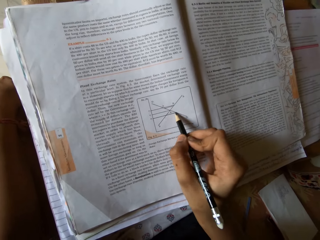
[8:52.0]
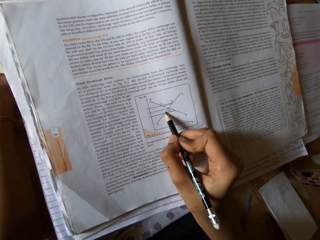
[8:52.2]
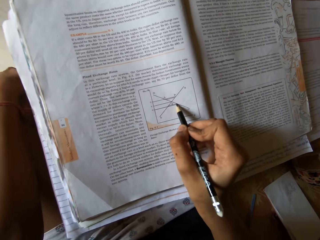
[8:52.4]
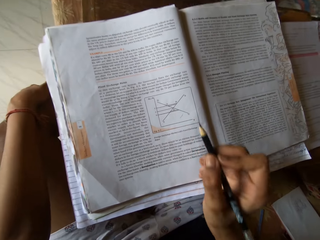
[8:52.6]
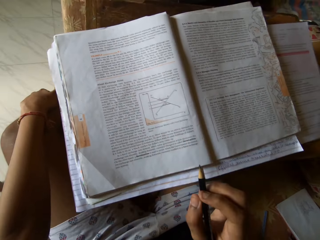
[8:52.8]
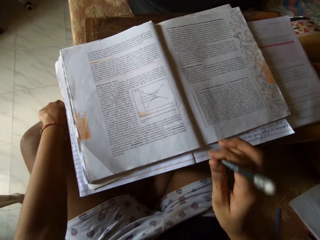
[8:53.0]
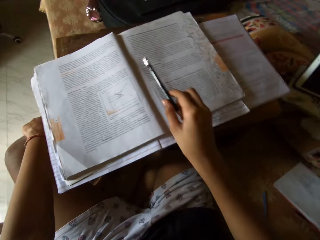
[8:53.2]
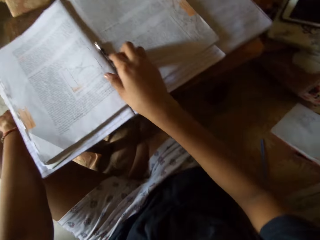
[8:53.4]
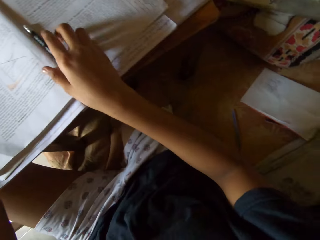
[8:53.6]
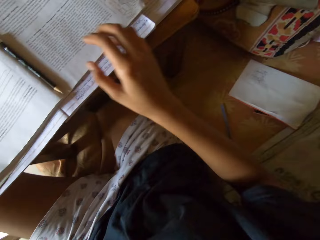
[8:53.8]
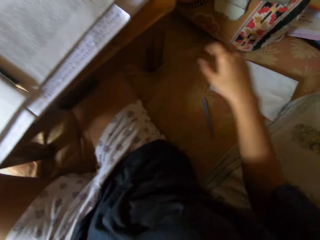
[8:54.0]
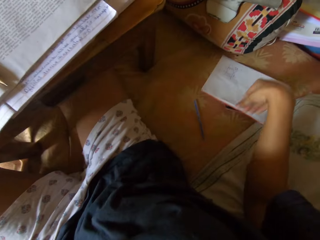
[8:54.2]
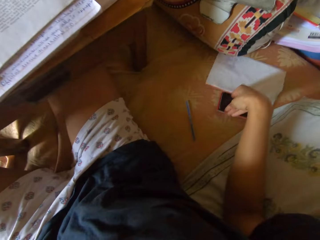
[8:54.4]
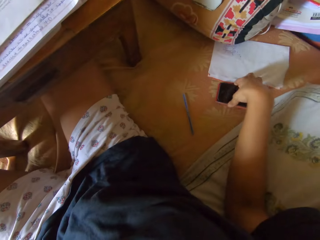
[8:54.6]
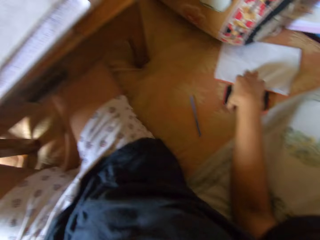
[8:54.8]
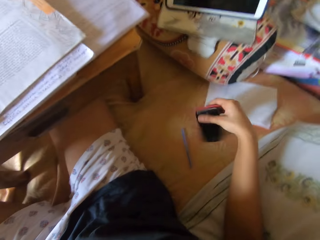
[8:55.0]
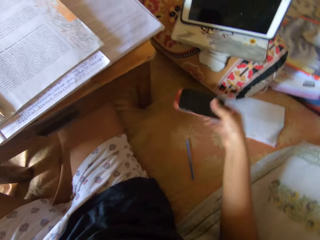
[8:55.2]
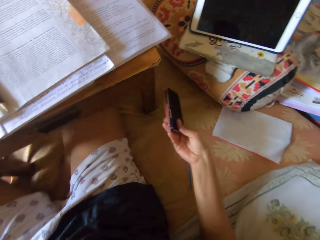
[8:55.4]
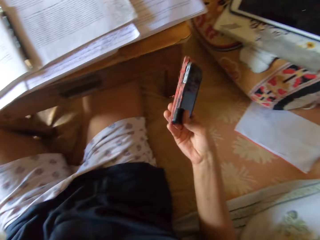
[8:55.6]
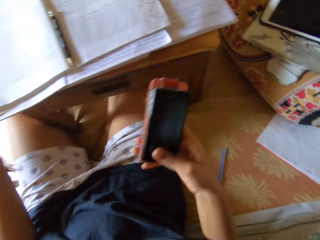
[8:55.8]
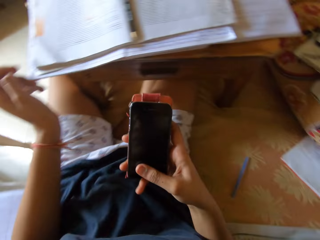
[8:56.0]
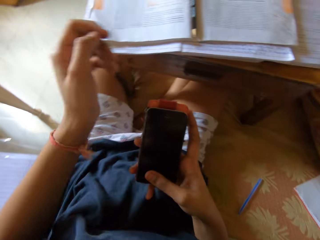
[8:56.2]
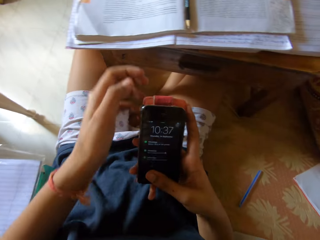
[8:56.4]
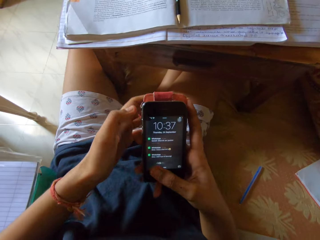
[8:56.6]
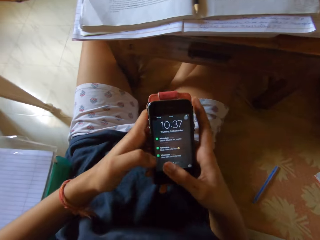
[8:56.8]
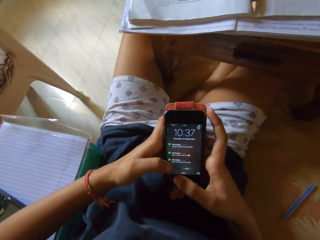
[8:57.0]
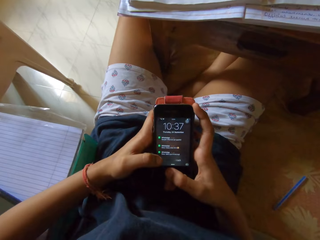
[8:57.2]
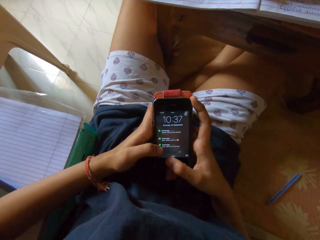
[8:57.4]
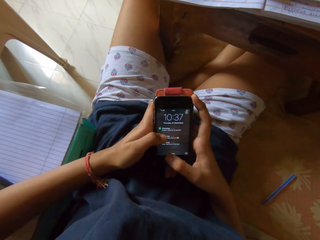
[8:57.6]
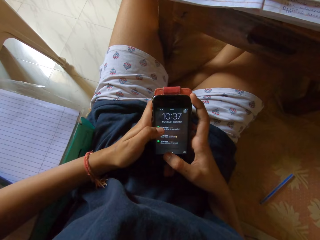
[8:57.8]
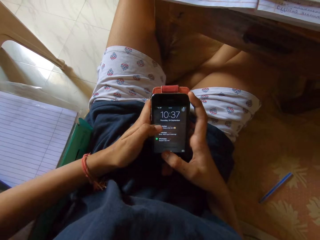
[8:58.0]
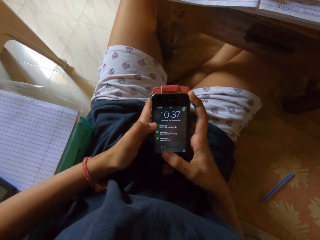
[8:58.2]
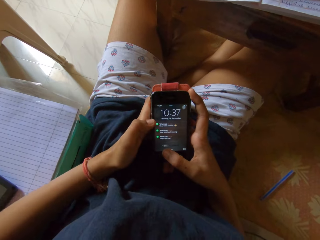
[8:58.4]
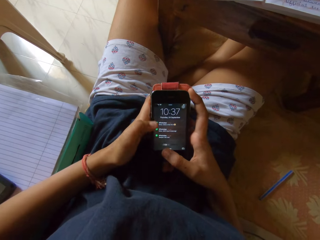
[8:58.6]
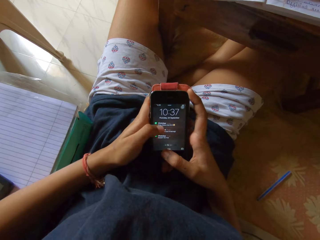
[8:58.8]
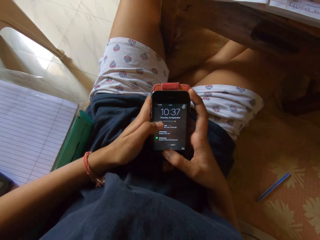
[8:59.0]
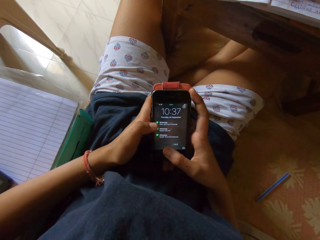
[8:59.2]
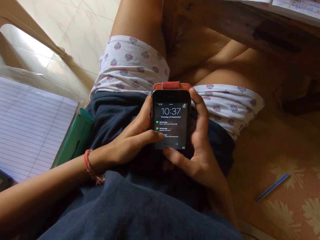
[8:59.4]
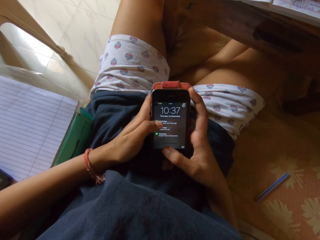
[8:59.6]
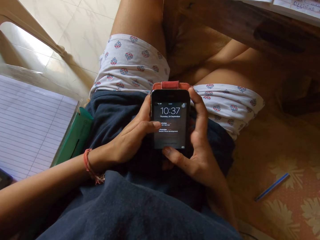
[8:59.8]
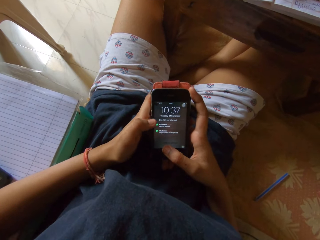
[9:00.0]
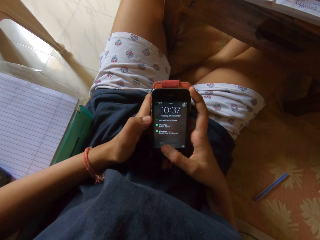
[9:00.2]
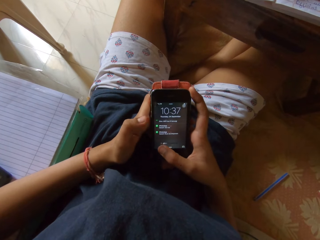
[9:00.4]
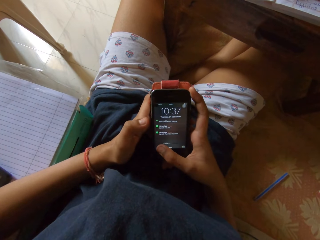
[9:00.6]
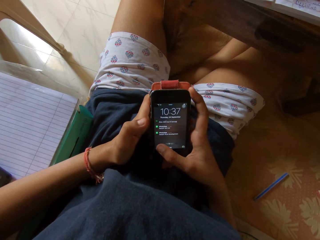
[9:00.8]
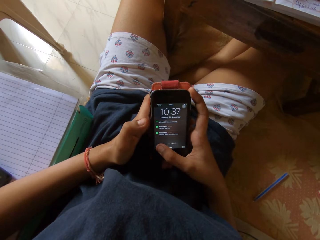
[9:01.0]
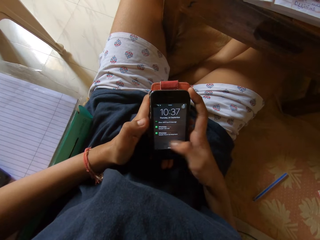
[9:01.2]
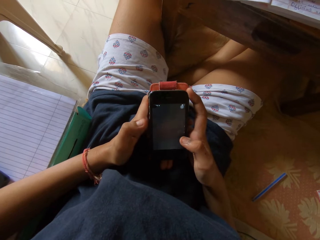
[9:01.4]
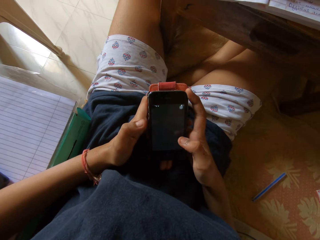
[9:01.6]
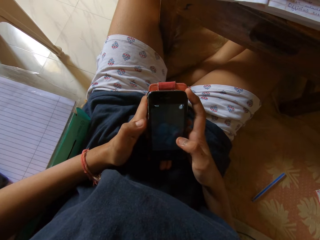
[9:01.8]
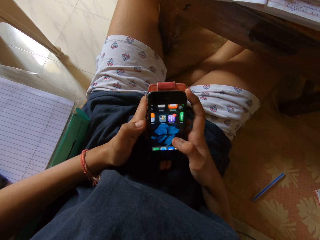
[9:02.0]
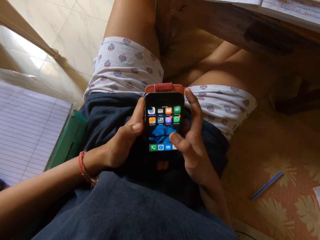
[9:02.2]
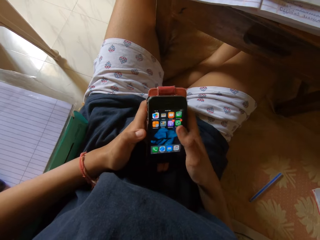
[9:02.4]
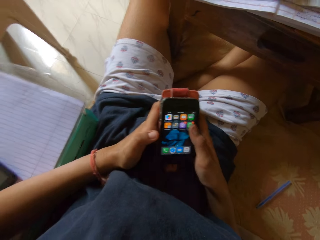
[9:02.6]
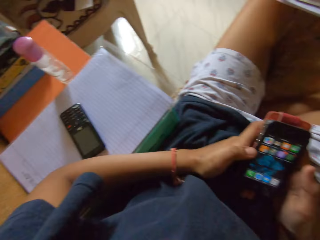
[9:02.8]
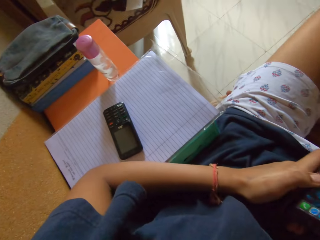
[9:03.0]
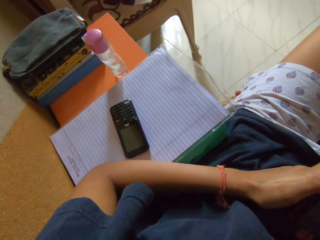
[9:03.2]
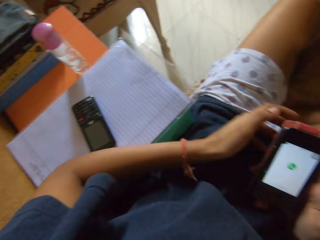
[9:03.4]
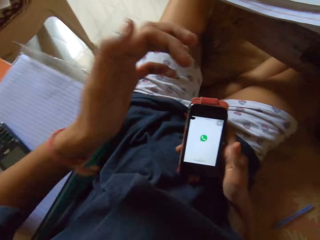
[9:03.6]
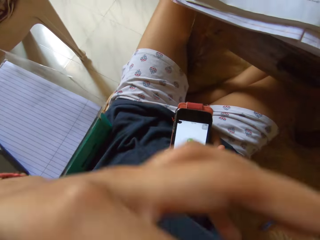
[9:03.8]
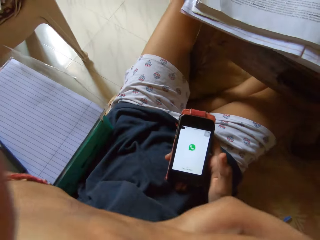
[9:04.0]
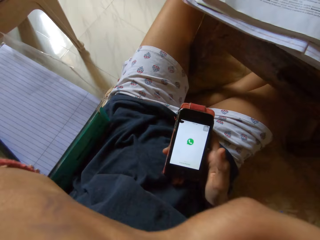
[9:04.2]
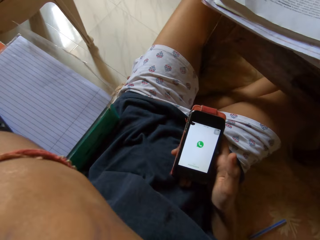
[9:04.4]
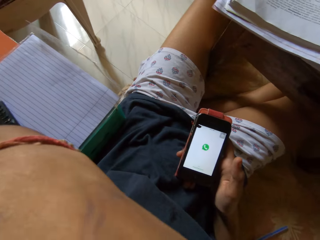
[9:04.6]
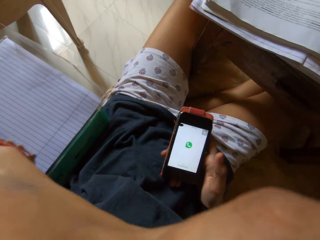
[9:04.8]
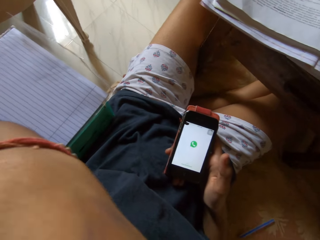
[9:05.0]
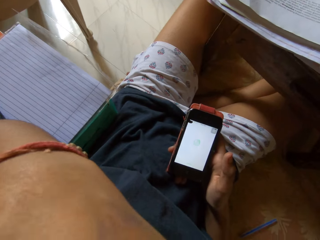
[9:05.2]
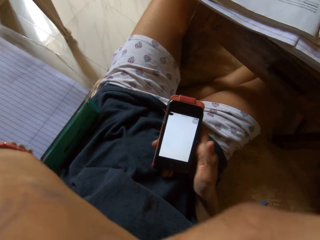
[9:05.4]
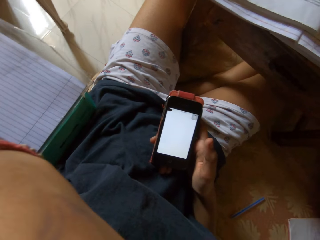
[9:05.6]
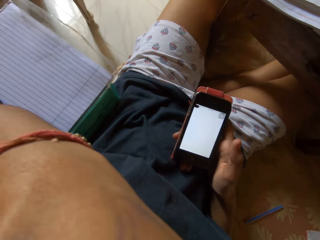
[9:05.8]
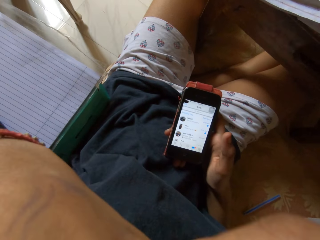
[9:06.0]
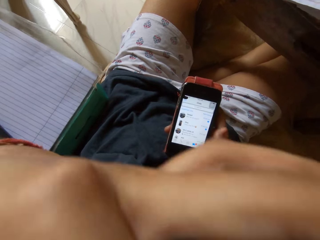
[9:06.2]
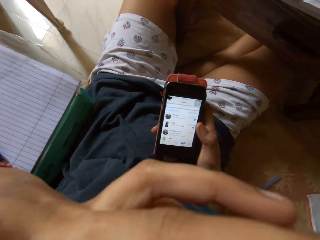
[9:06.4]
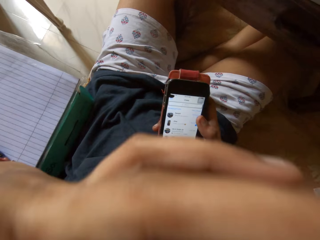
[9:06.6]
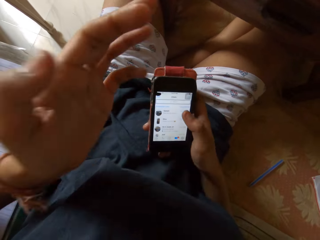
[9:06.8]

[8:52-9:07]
The camera wearer writes on a book. She places a pencil on the book, moves her head, and moves her right hand. She picks up a phone from the floor. She holds the phone. She holds the phone with both hands. She presses the phone. She scrolls the phone. She presses the phone. She looks aside. She rubs her face. She raises her left hand.

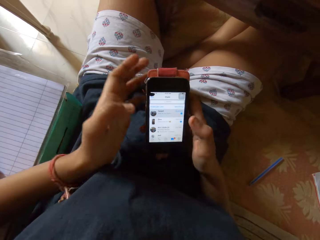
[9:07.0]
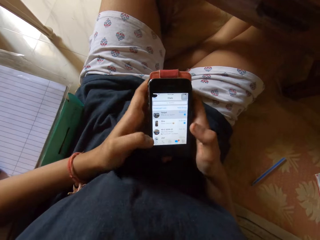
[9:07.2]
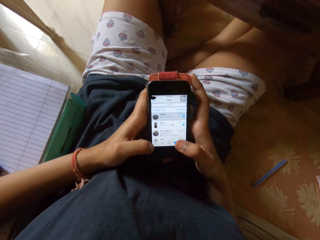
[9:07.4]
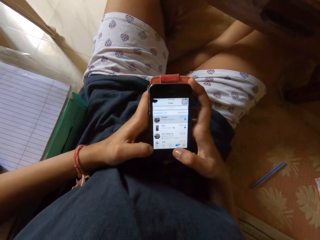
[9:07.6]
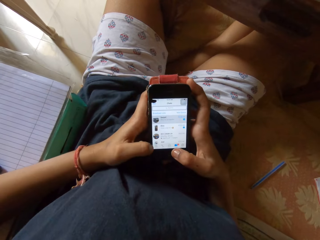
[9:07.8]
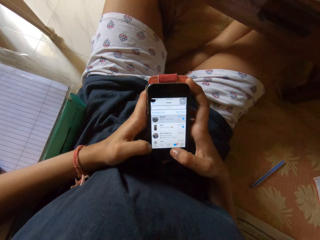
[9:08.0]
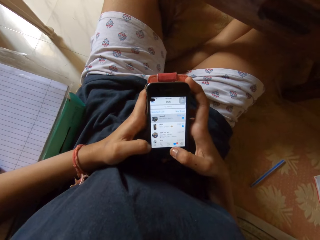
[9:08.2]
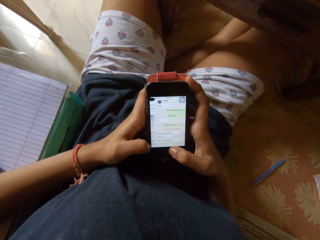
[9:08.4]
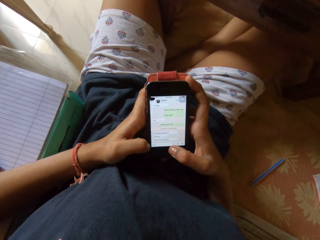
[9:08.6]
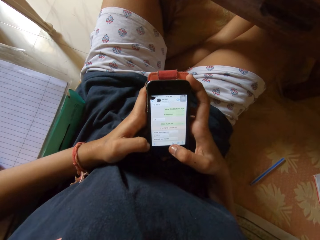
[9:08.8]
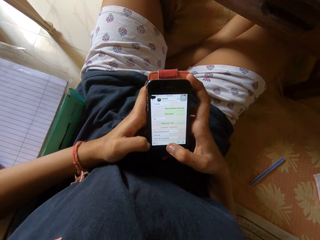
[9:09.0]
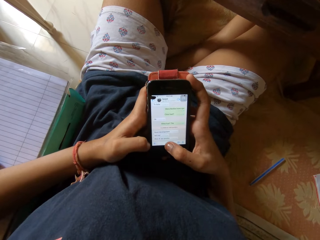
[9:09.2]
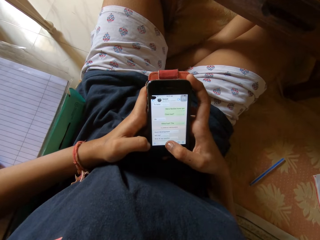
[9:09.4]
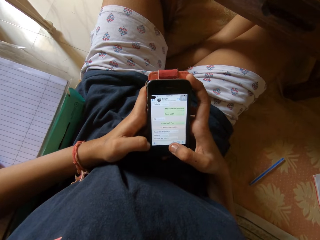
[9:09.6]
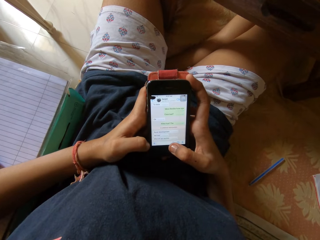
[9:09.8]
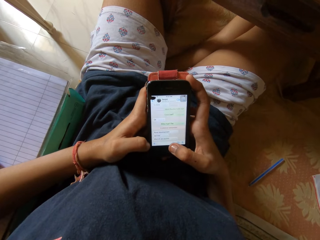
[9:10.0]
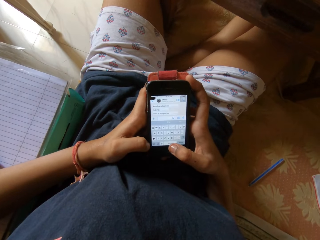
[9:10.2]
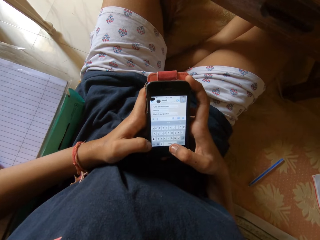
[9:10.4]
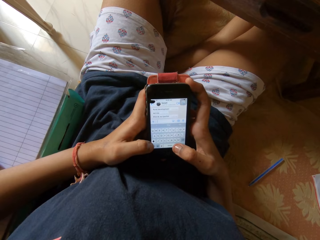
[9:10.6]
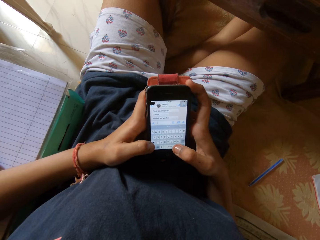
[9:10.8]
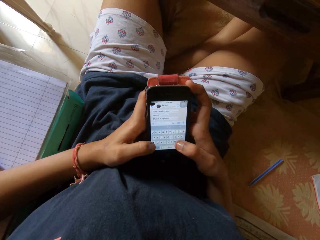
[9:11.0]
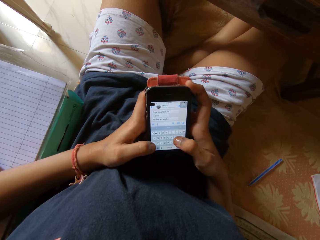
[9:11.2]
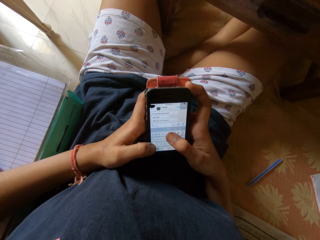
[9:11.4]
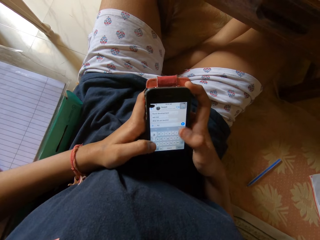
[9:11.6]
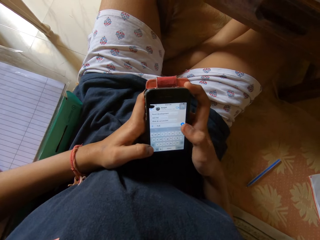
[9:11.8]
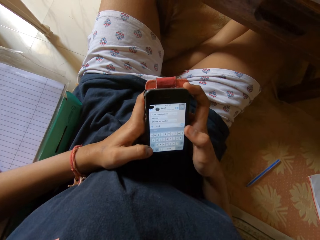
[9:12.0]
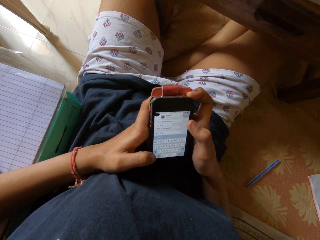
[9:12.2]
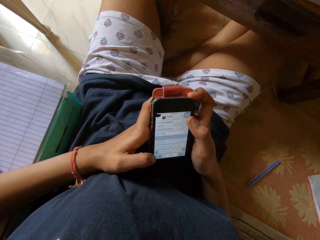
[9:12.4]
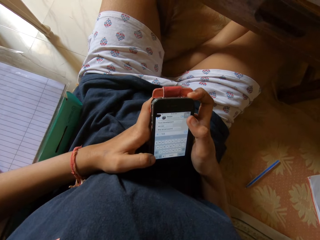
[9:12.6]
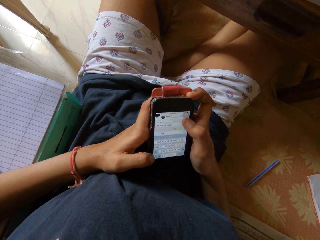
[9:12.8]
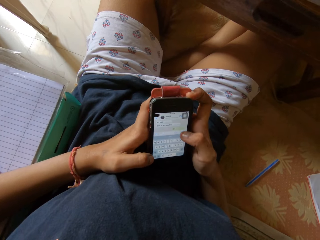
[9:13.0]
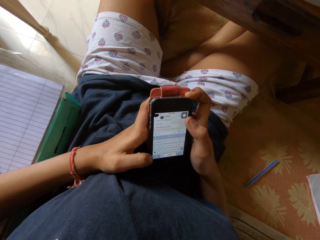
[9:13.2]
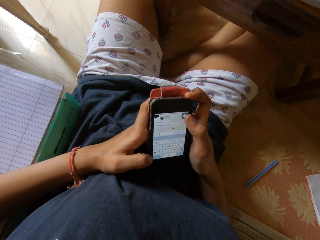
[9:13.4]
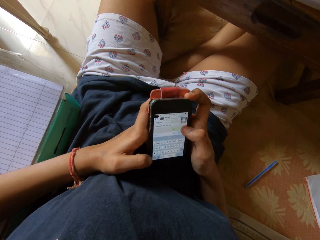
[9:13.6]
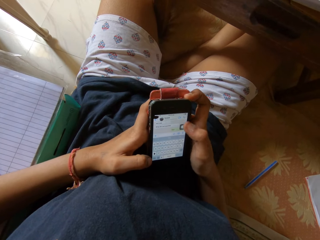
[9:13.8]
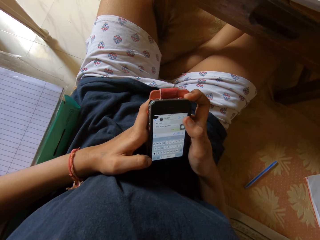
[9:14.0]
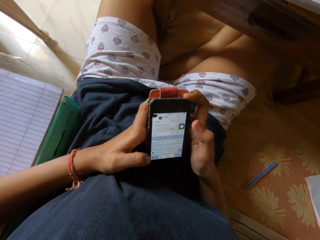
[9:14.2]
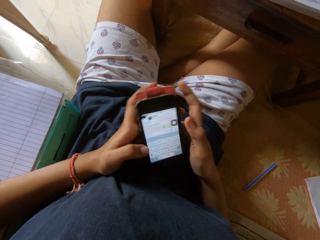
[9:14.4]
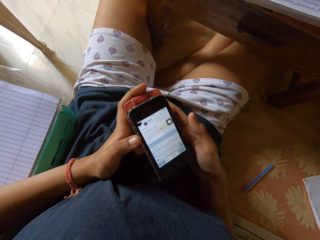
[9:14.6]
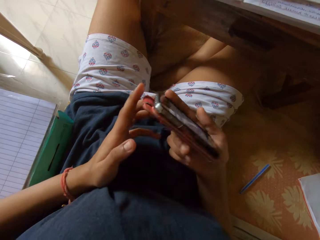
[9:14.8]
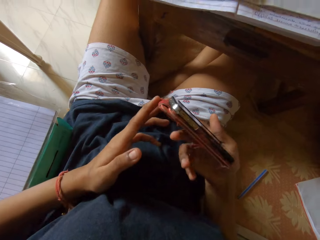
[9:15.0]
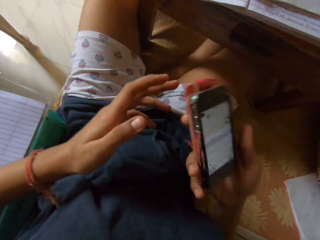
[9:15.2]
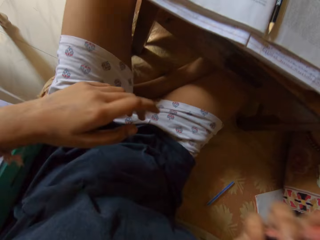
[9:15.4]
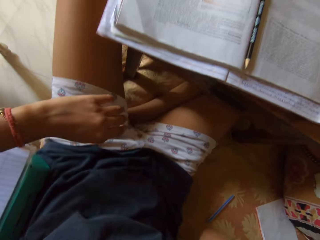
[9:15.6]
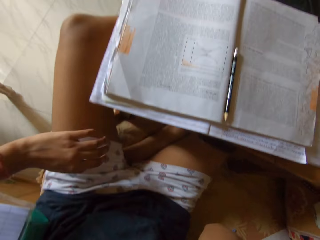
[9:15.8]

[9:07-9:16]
The camera wearer holds a phone. They press the phone. They scroll the phone. They type. They scroll the phone.
